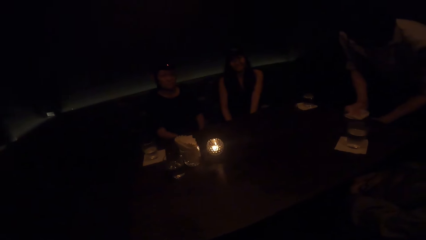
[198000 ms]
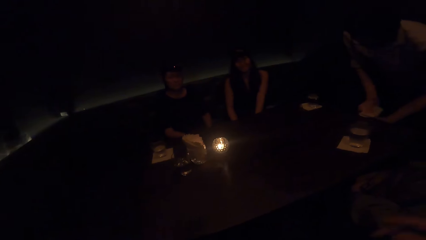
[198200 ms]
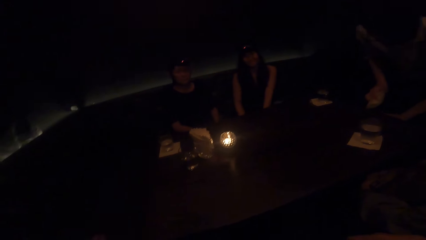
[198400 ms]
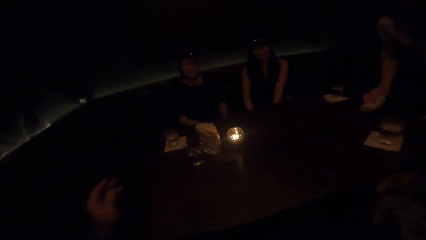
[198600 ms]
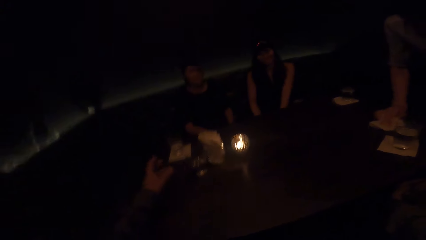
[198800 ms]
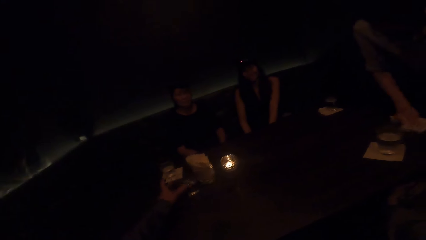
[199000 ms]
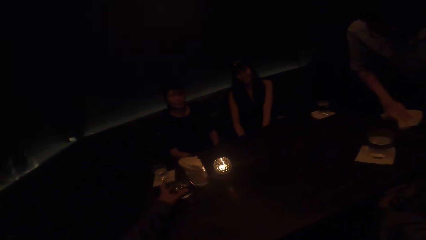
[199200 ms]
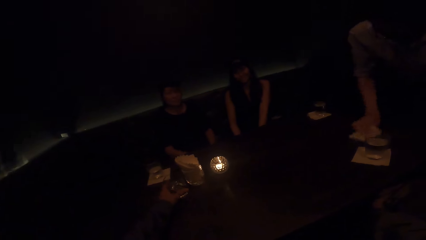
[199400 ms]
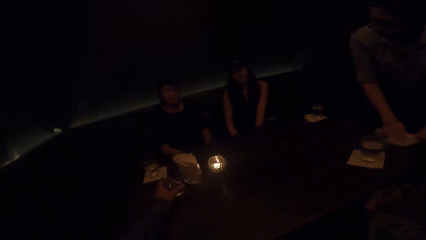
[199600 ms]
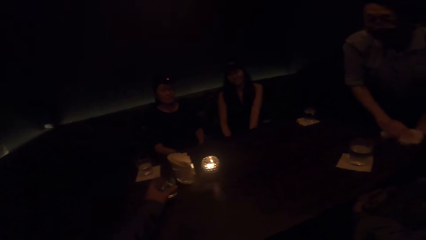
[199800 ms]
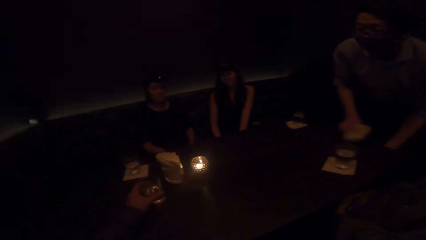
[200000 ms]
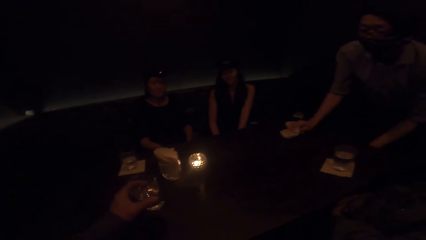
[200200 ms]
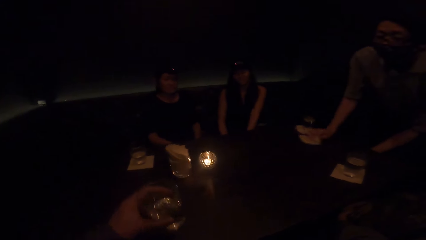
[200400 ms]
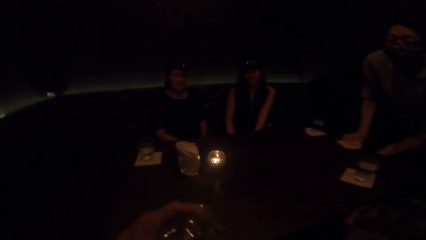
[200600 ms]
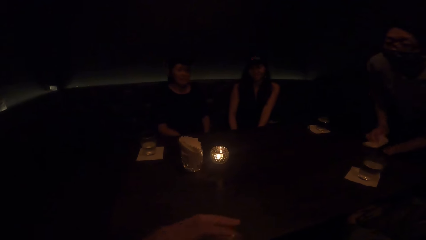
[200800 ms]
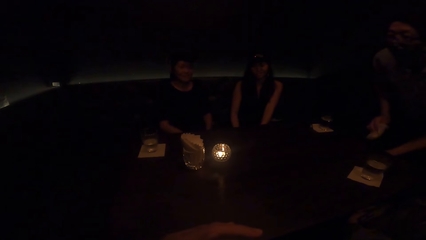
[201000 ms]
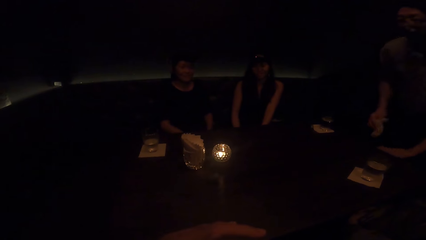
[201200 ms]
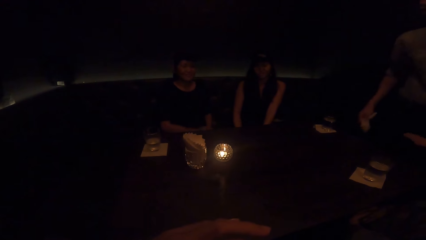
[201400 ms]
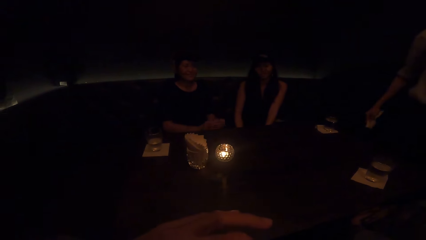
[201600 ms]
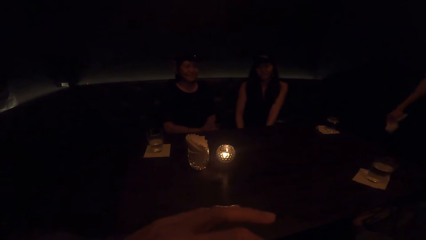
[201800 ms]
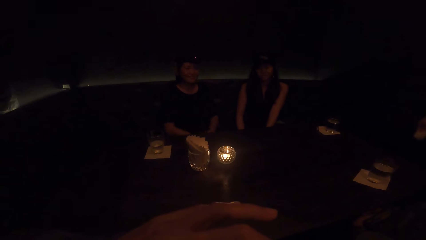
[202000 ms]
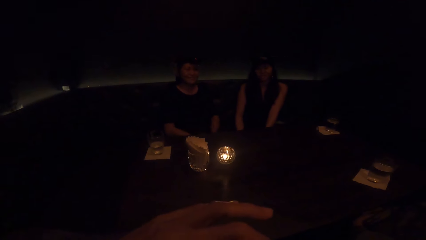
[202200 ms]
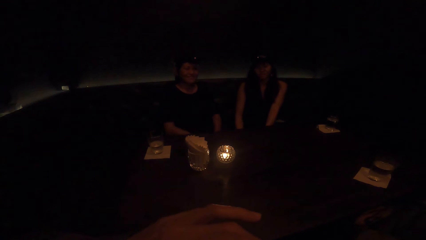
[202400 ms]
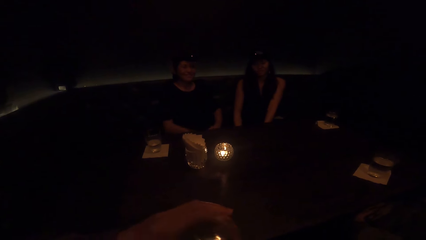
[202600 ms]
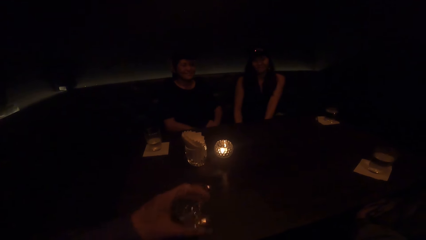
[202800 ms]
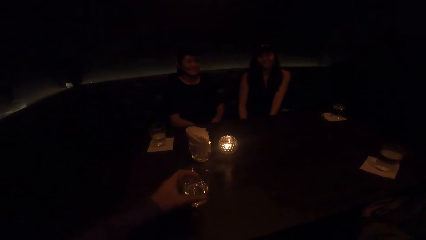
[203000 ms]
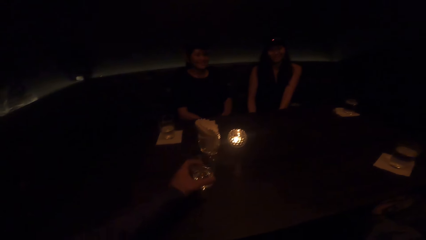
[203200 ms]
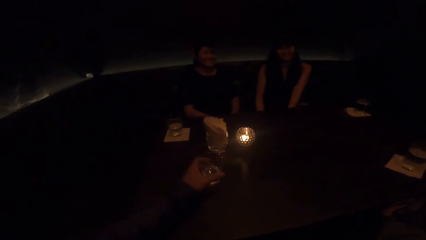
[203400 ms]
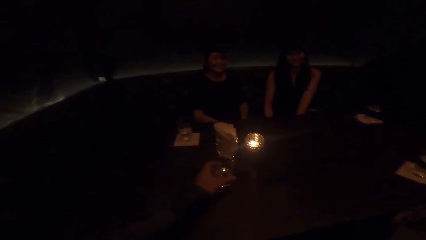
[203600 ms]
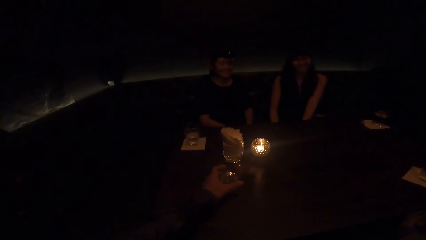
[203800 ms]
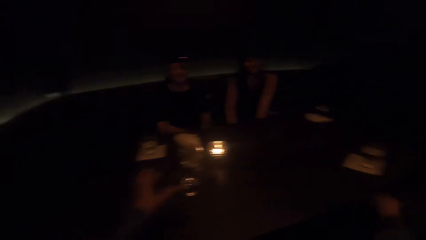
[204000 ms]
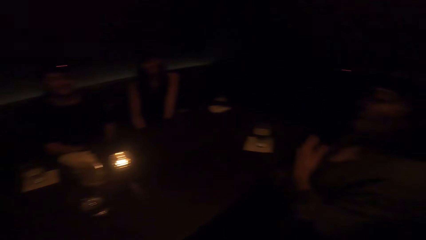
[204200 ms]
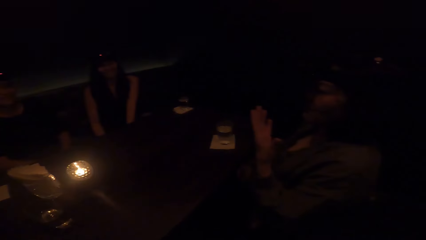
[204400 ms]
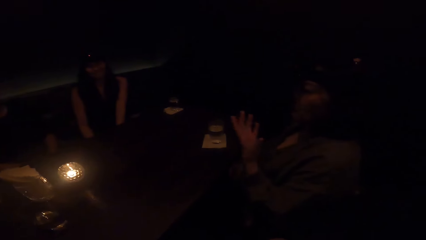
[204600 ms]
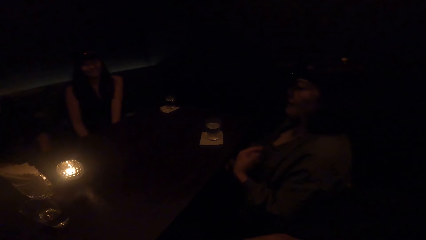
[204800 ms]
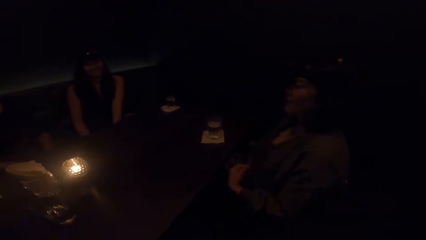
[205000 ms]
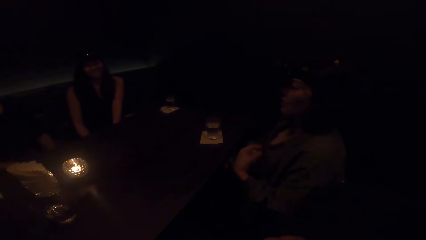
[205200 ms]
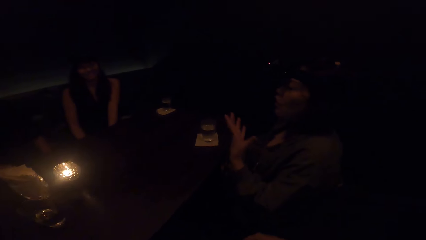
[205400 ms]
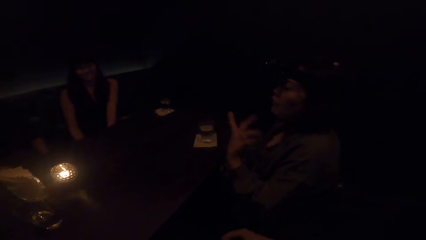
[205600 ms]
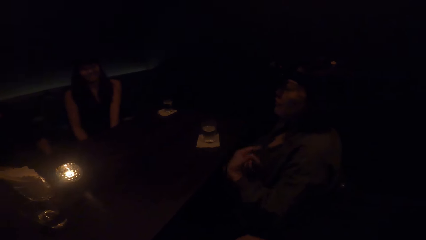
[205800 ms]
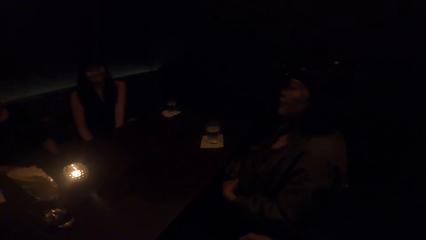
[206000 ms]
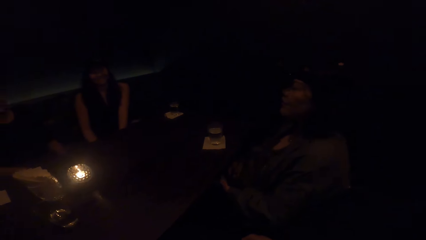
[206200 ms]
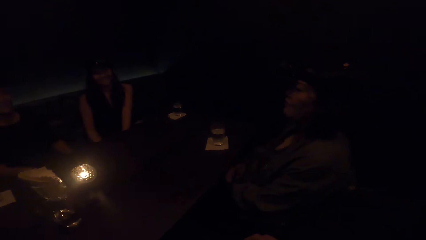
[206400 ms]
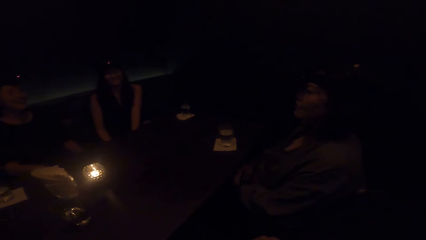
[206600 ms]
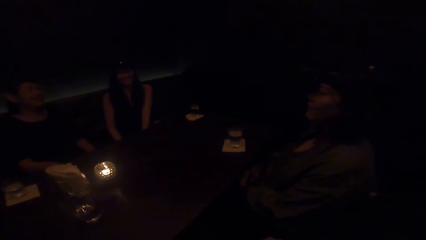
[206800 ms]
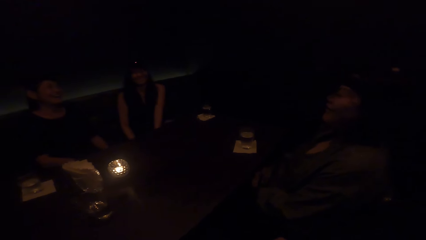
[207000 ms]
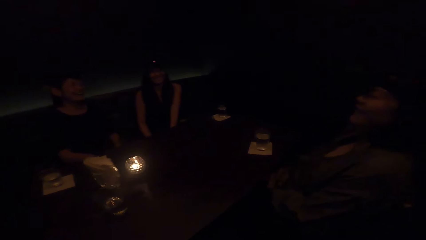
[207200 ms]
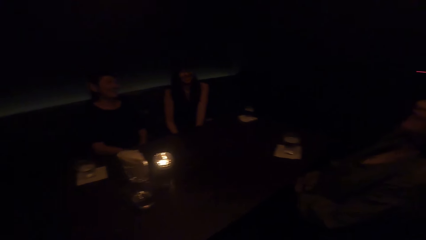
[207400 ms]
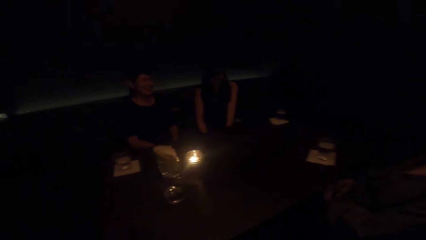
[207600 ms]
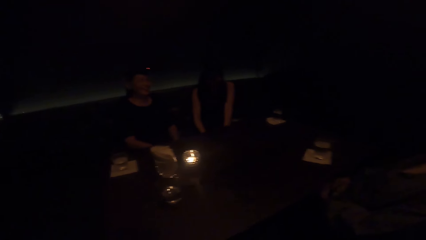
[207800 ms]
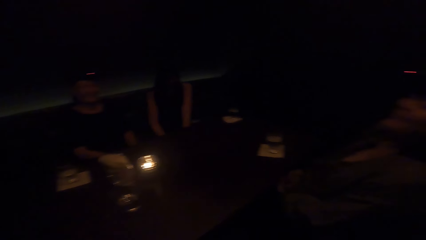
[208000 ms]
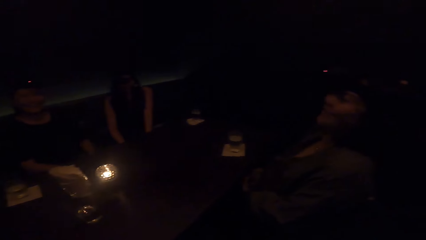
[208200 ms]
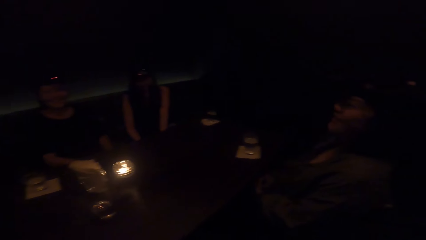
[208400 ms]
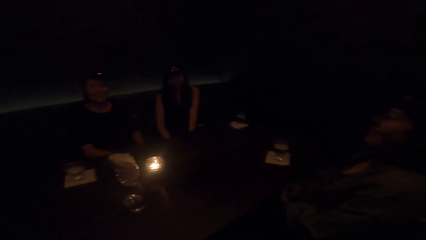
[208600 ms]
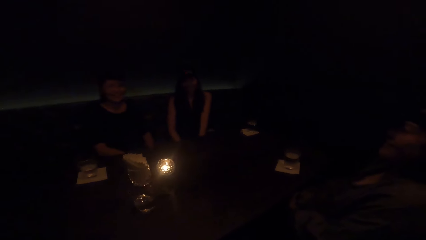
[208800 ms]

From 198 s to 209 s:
The camera wearer picks a cup from the table with his left hand. He drops the cup on the table.

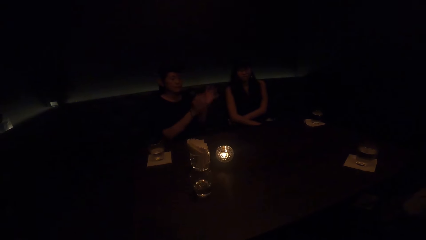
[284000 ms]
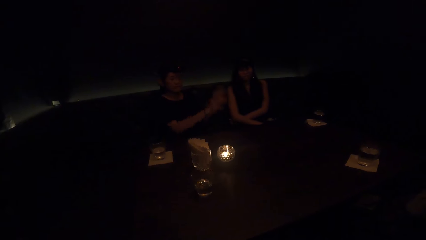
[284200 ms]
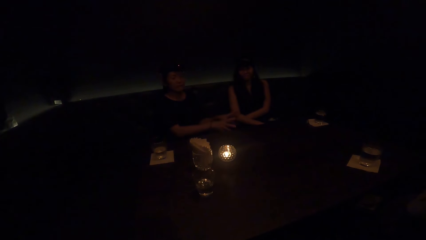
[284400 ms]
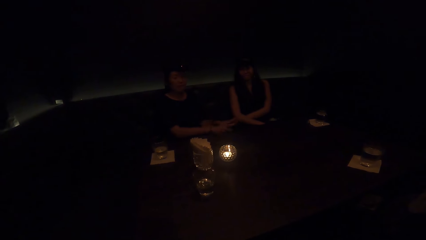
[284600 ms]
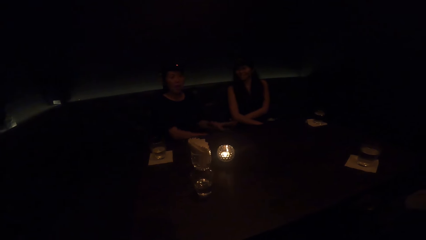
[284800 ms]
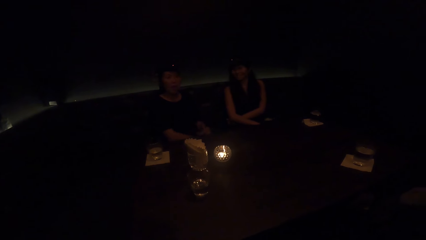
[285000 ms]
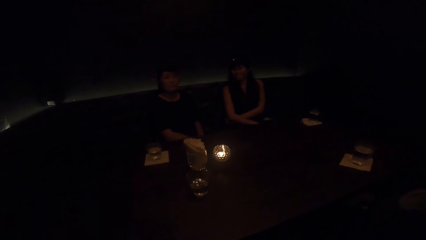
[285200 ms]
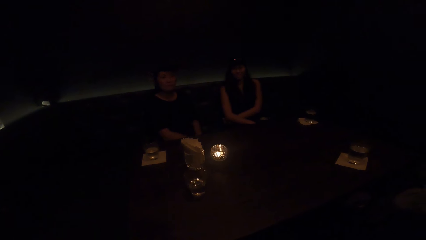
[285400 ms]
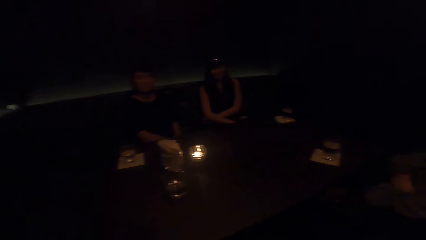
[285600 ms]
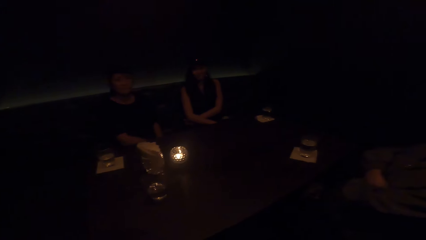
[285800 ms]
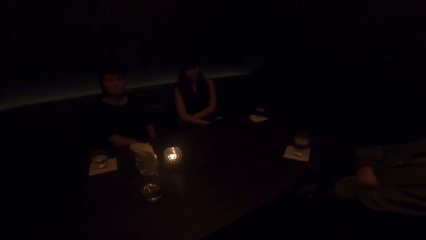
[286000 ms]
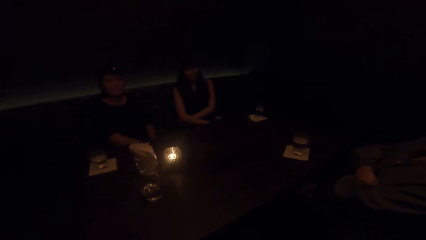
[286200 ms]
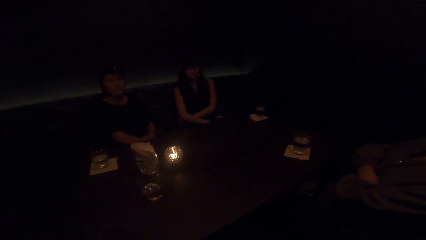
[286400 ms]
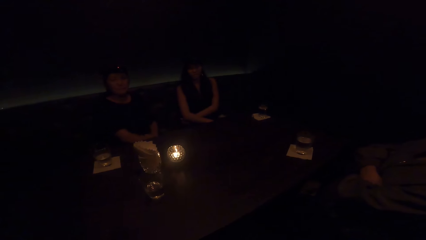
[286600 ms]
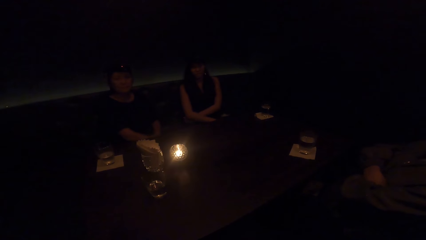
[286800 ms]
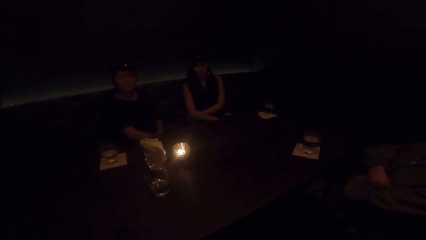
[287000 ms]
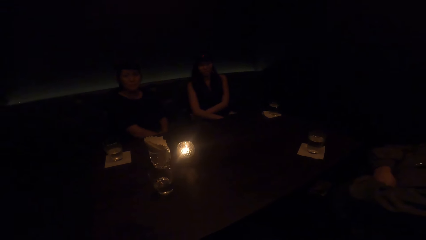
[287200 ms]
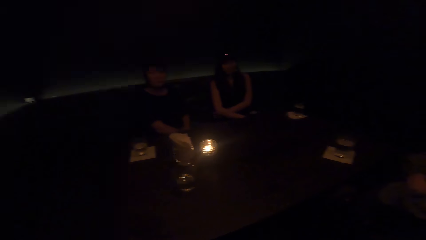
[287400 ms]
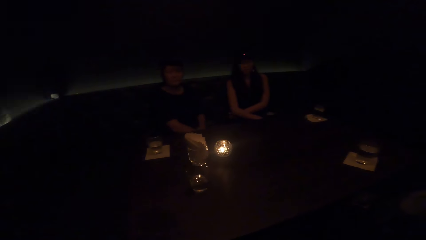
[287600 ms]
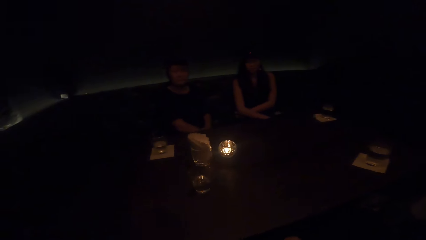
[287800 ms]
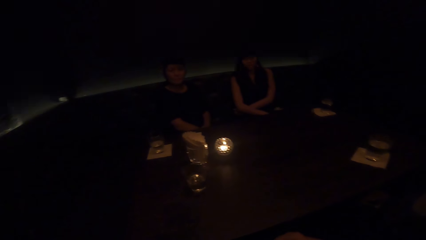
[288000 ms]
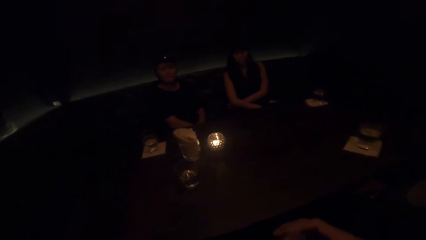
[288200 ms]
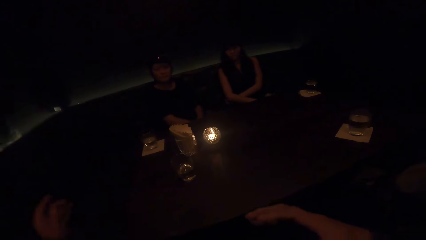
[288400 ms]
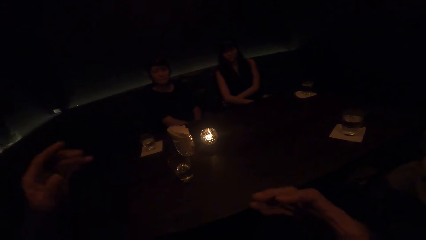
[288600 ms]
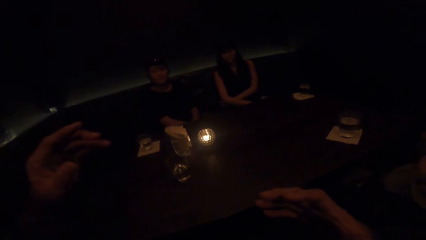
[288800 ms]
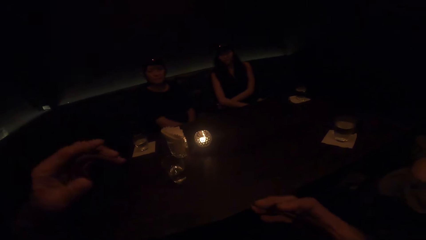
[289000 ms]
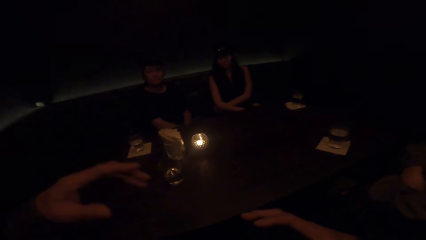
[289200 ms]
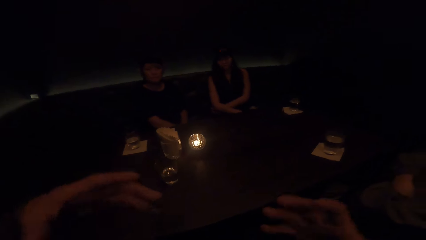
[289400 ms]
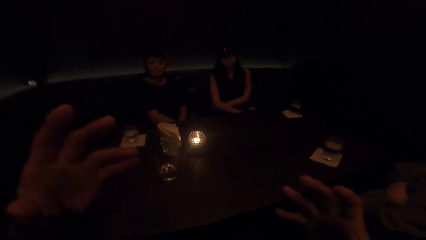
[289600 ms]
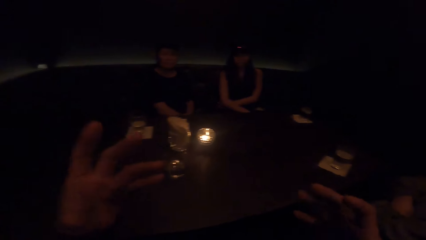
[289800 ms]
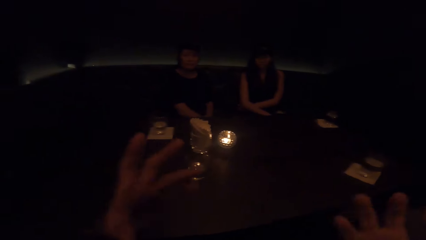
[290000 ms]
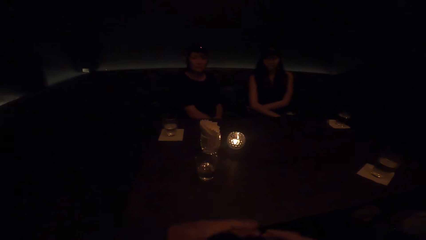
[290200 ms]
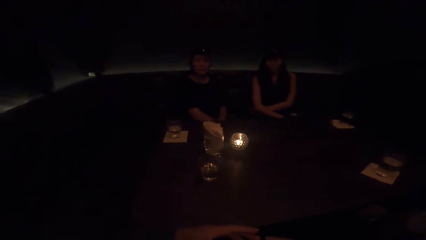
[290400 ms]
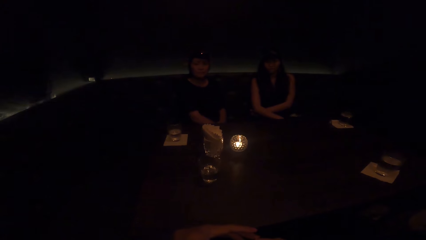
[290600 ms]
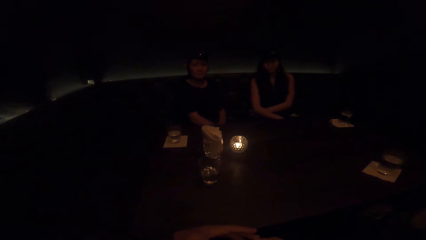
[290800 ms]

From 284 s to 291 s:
The camera wearer talks to a woman and two other people.
